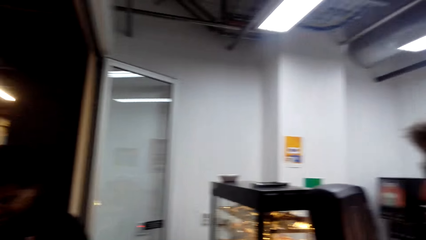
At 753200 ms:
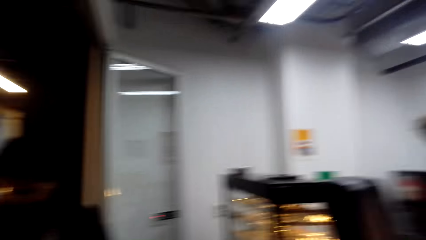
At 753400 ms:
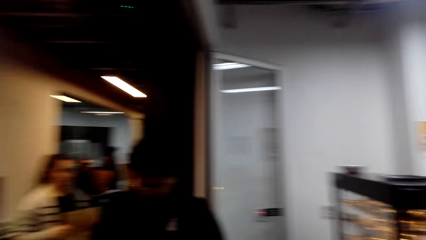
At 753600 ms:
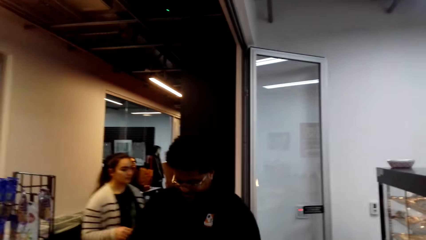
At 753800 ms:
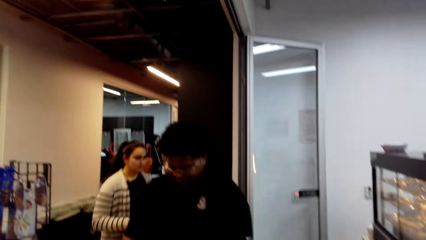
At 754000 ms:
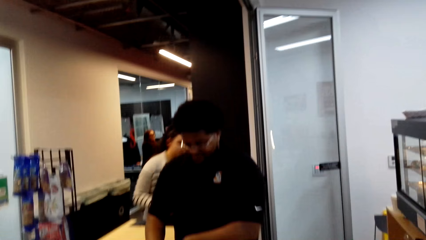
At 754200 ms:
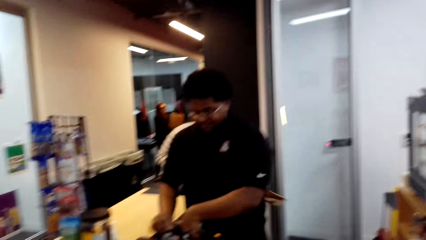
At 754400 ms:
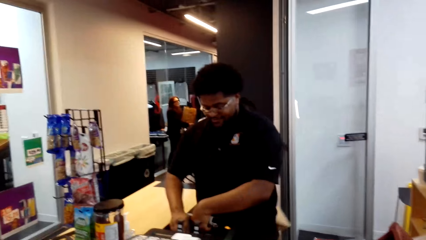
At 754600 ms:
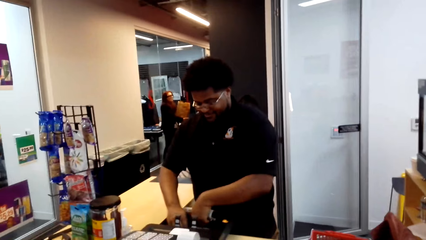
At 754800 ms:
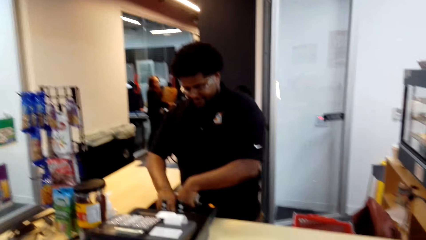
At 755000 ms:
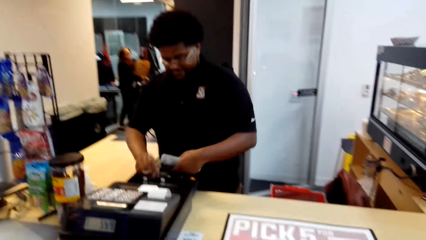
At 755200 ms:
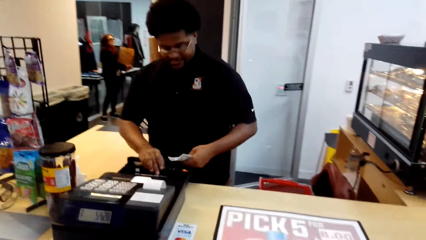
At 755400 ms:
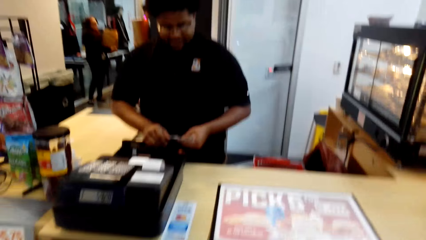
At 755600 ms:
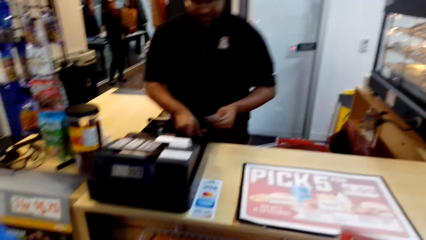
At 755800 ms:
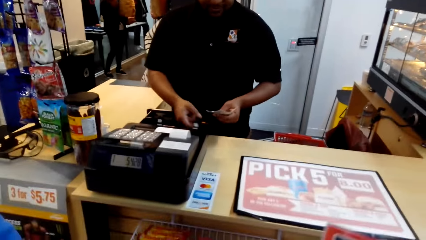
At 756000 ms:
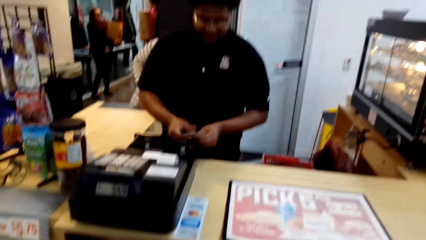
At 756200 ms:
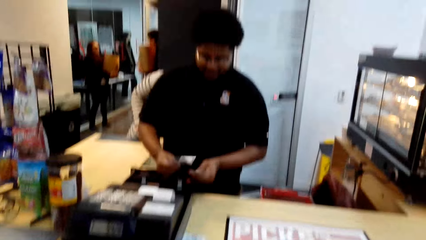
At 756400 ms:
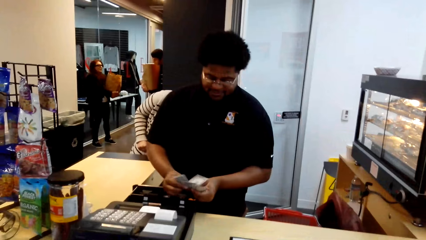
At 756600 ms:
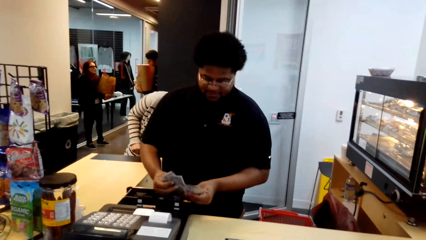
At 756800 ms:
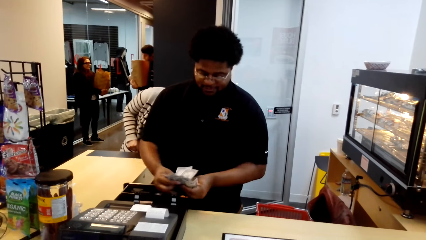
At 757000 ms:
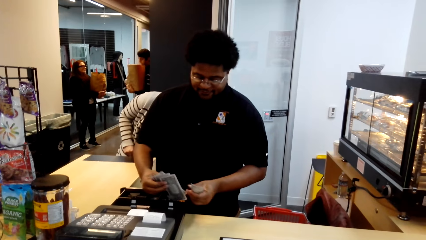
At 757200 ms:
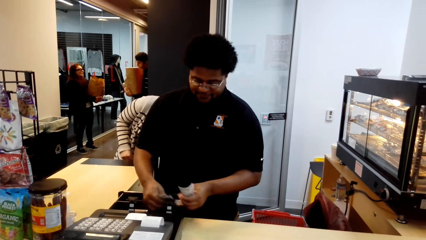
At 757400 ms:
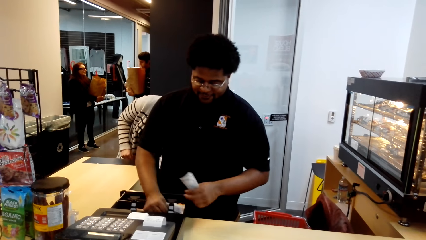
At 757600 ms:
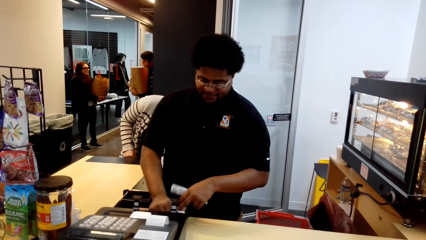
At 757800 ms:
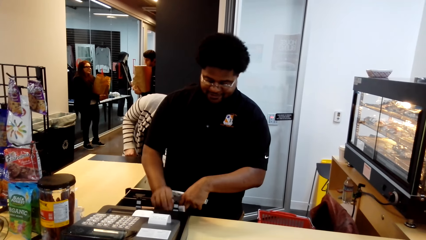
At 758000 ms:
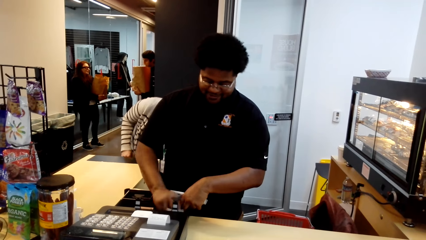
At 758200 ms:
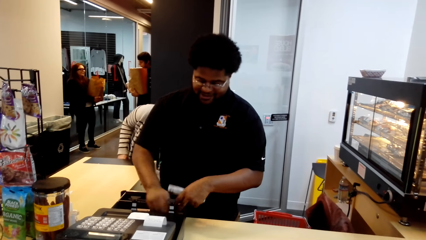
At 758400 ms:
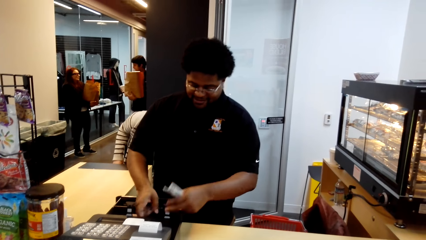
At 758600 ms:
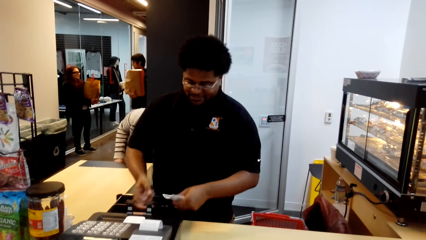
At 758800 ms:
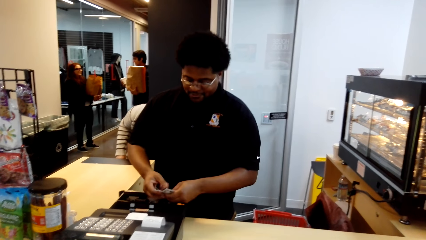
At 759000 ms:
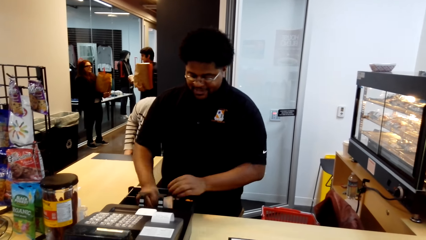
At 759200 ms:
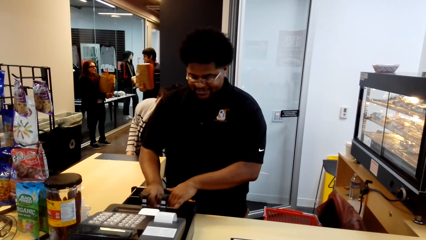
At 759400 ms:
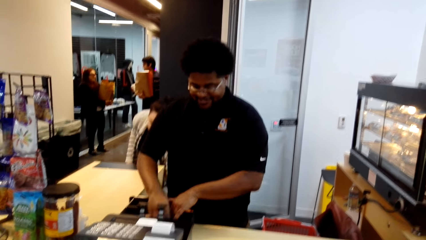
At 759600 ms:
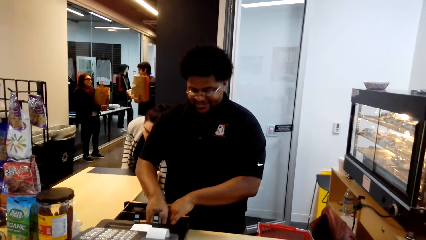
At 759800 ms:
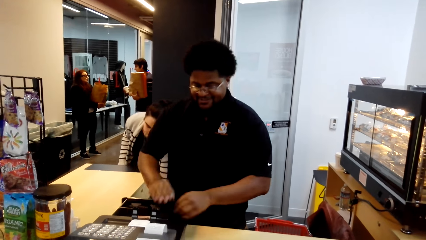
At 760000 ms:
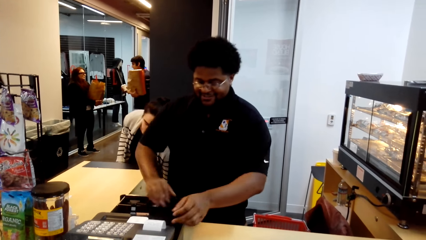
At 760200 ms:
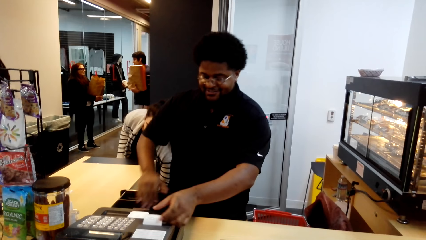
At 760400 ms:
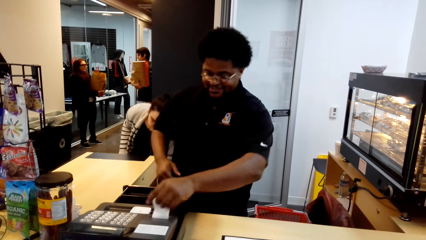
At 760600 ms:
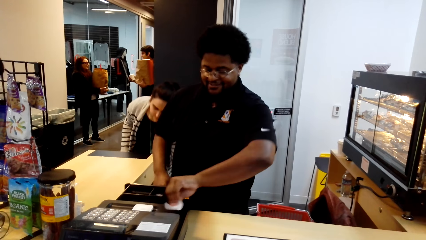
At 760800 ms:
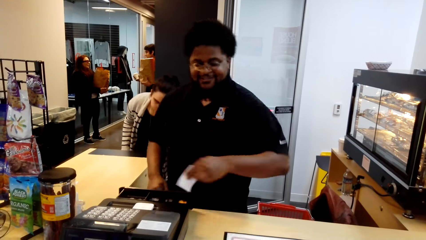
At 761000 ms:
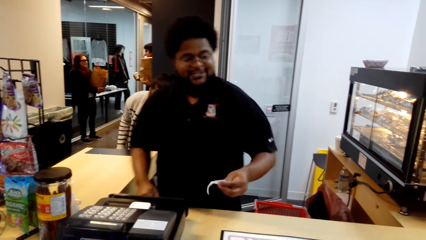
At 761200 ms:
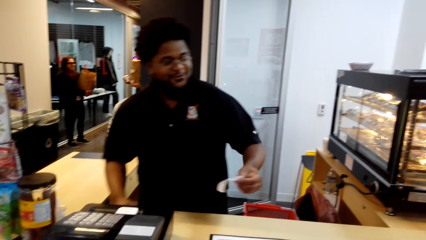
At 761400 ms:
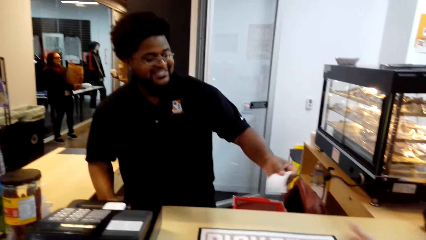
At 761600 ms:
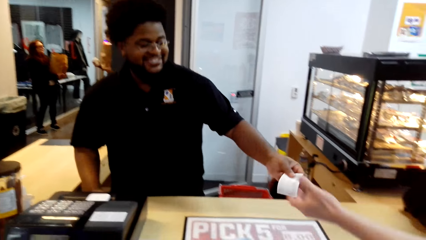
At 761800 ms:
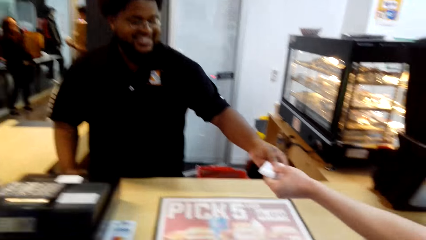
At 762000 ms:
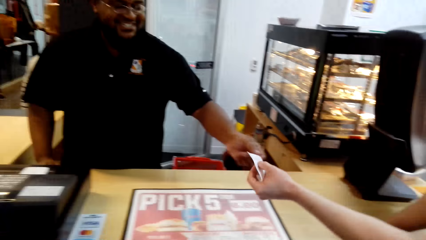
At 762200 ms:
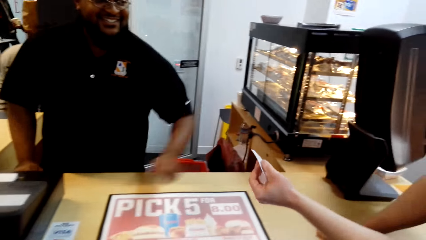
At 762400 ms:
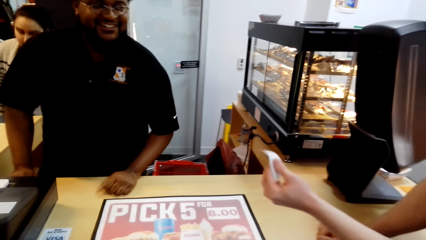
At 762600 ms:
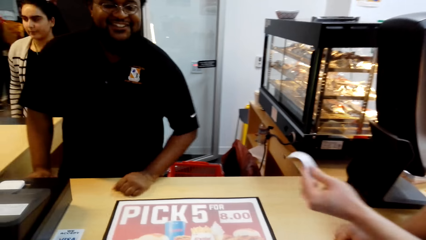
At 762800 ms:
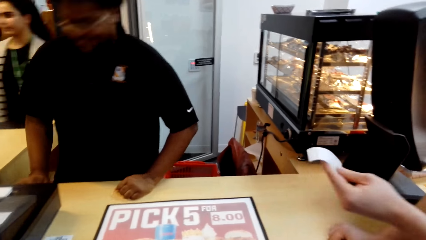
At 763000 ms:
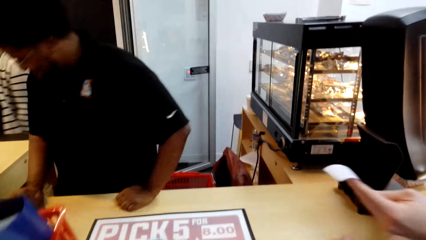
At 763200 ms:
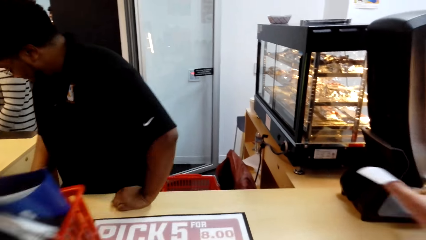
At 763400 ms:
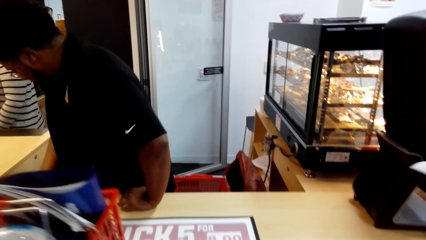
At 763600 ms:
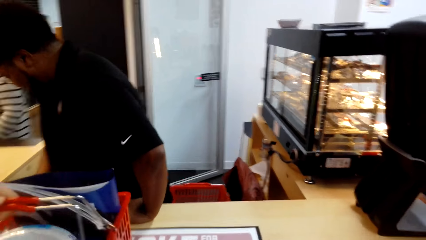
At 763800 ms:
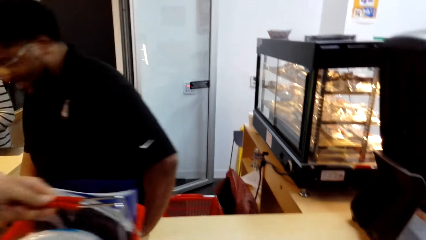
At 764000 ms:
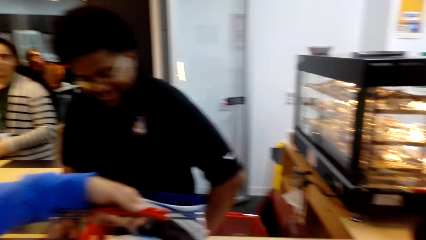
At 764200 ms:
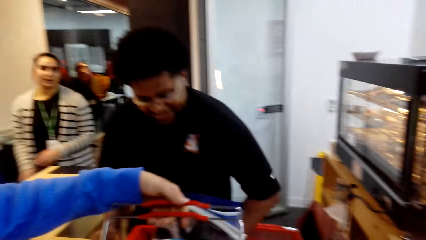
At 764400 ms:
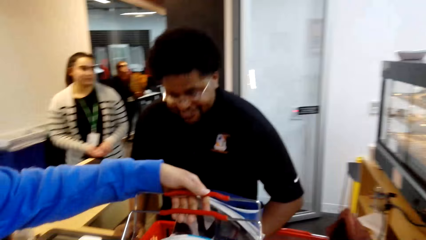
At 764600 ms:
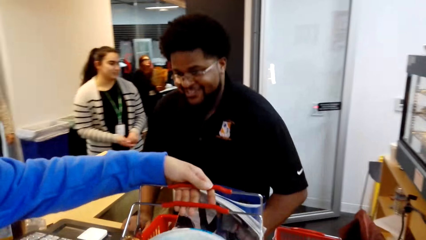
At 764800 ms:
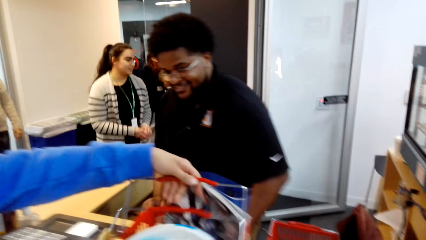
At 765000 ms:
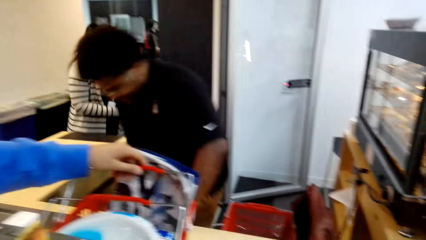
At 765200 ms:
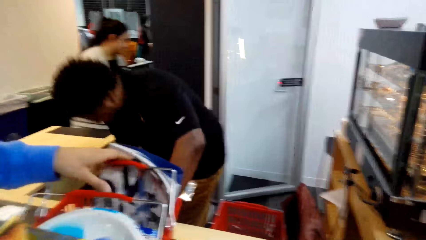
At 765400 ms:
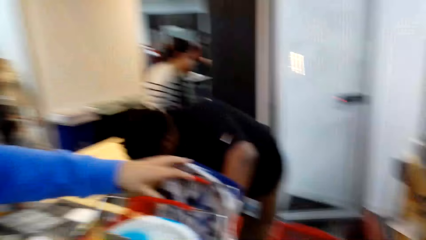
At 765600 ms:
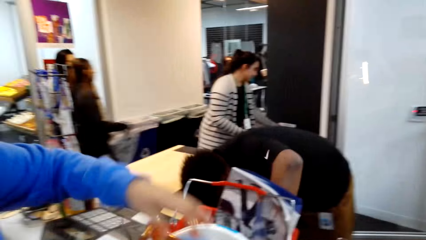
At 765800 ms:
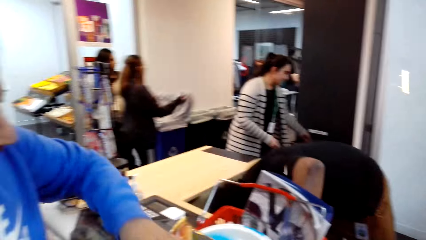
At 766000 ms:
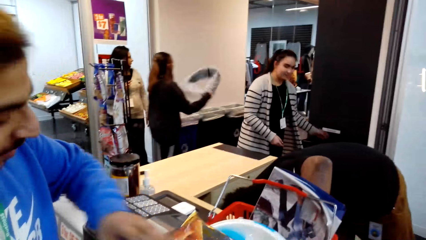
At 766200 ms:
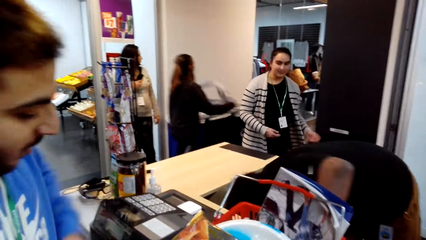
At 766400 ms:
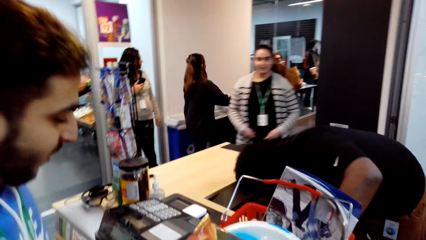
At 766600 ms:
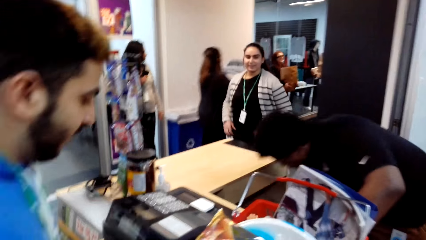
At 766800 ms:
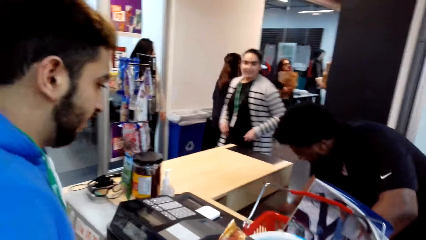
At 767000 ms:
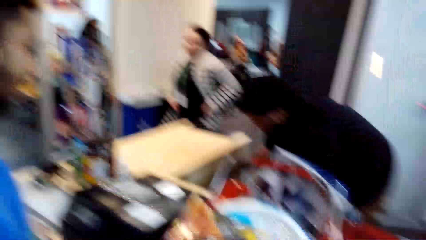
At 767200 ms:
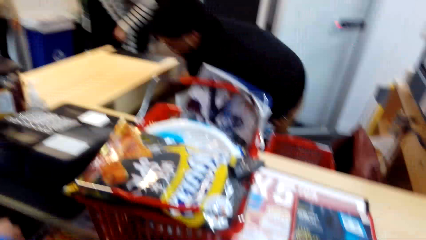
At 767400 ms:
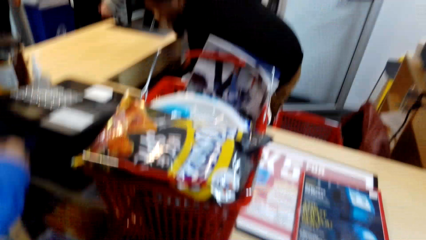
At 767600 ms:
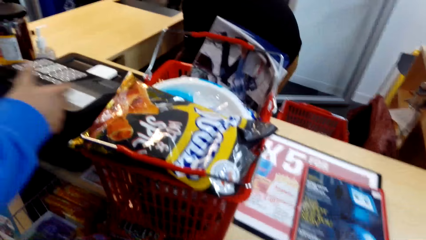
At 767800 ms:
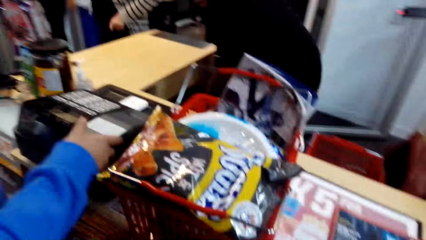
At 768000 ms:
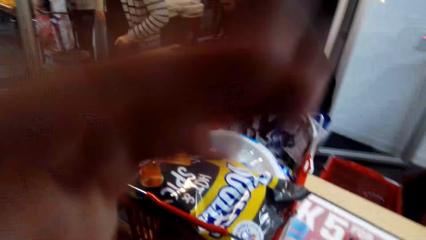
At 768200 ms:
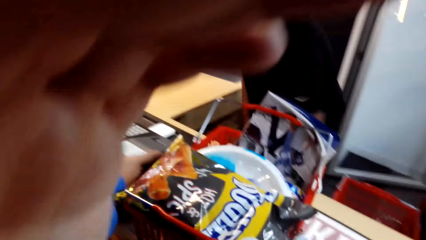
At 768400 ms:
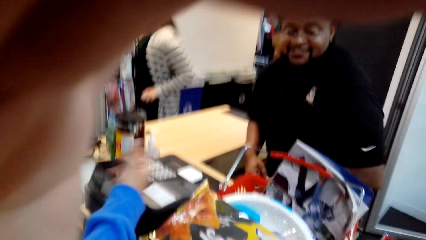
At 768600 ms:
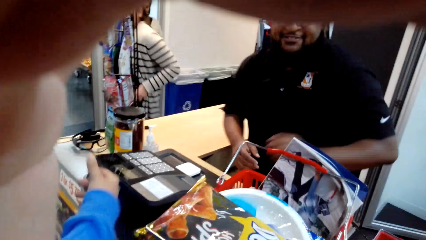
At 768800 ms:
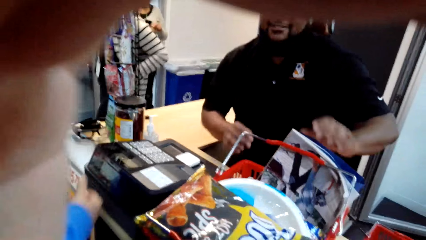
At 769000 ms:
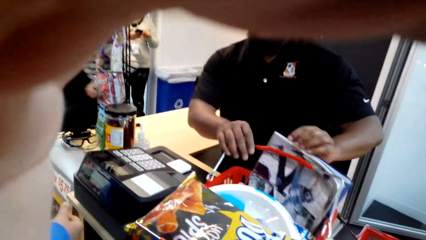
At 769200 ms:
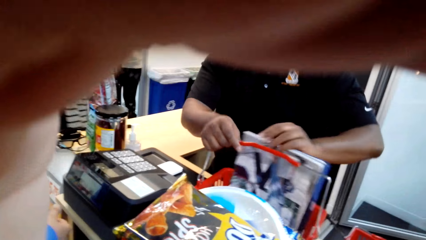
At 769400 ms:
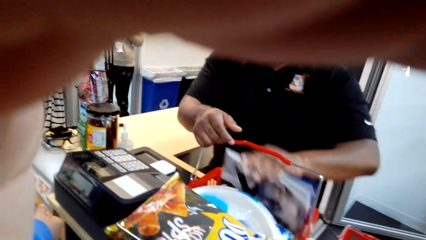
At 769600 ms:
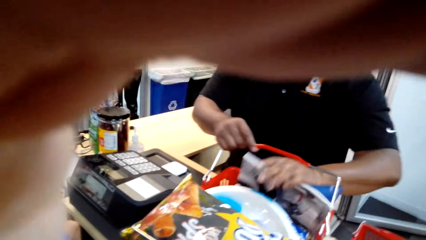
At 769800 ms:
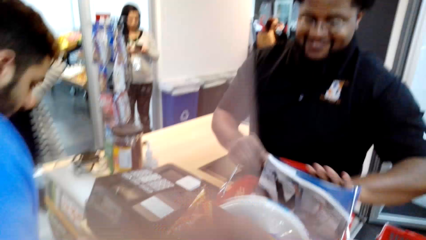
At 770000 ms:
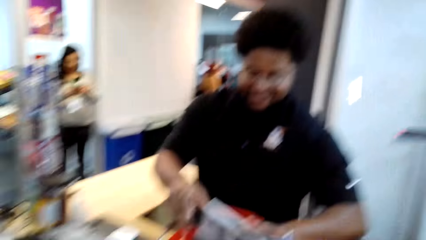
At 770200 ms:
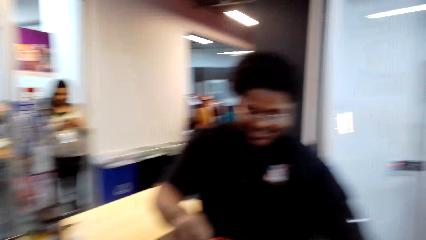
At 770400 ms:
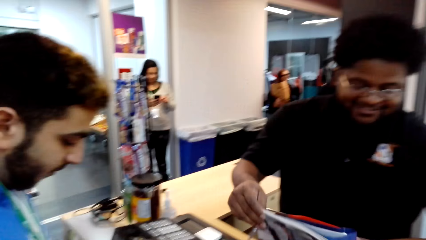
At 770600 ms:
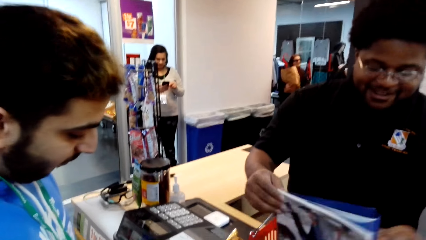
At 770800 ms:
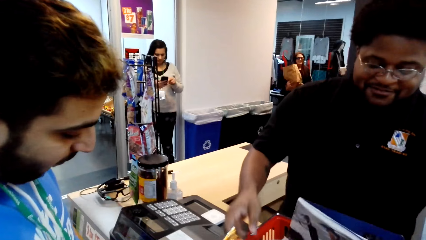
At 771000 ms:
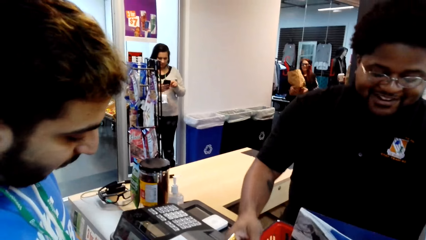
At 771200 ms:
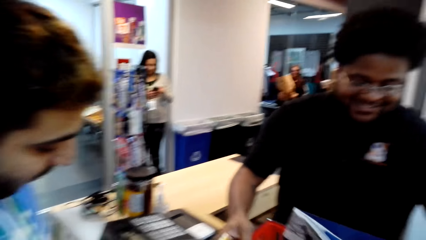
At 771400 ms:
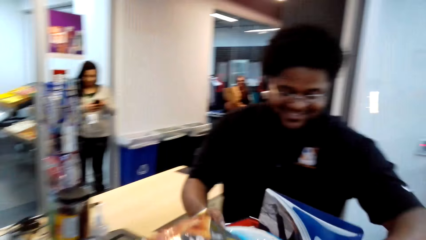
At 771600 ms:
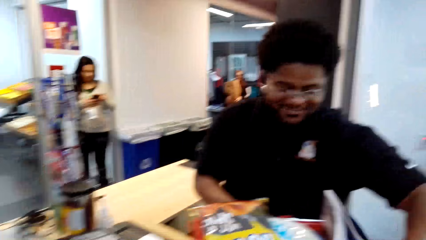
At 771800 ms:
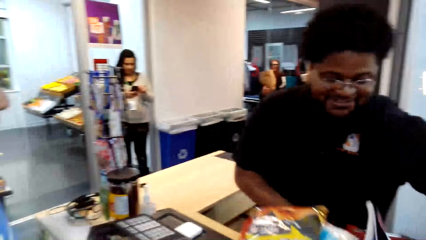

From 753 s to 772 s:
A man puts a shopping basket on the counter. The camera wearer holds the camera. They touch something.
